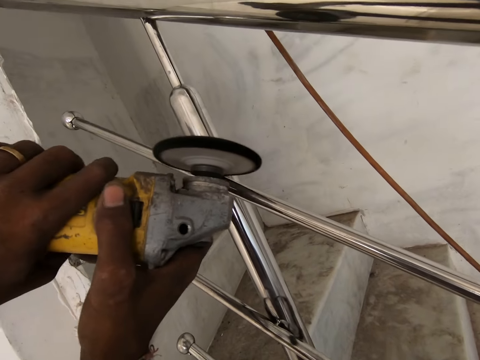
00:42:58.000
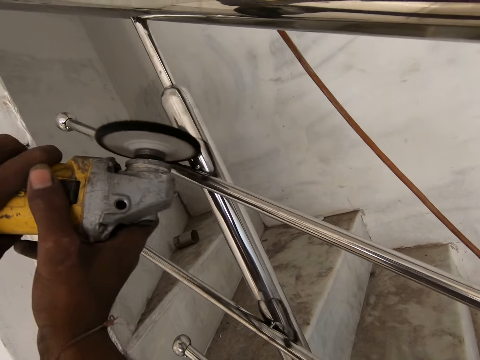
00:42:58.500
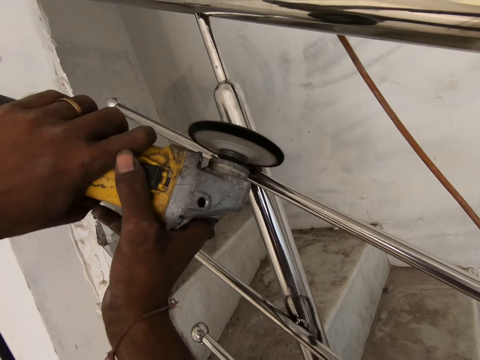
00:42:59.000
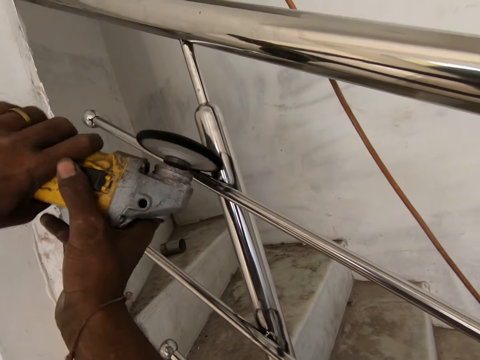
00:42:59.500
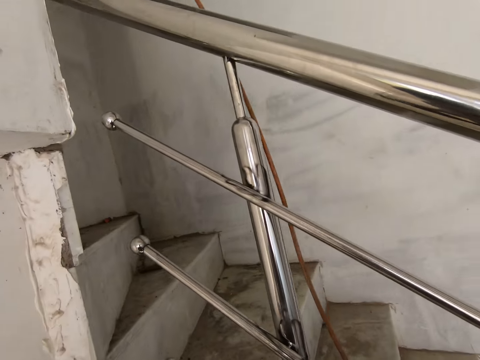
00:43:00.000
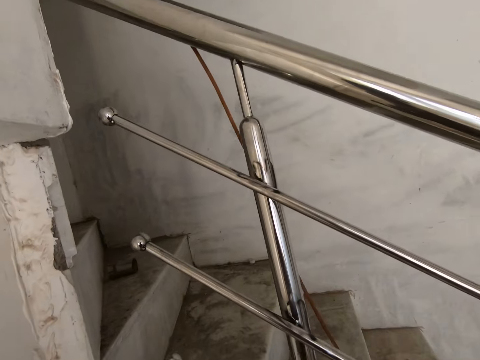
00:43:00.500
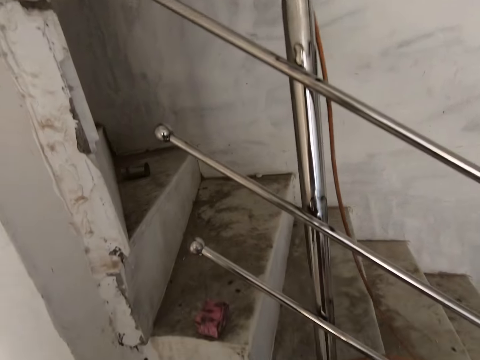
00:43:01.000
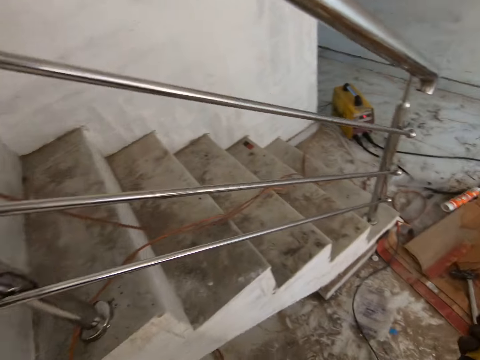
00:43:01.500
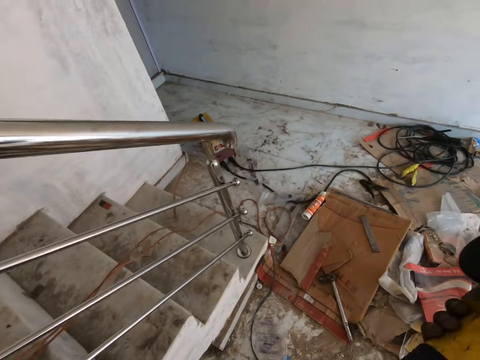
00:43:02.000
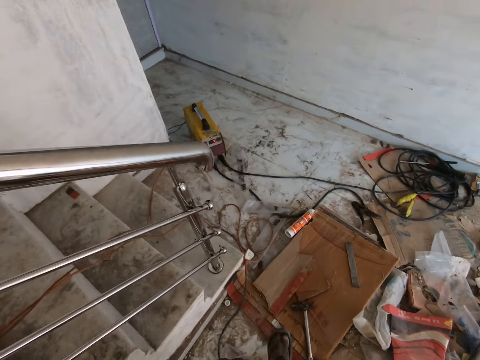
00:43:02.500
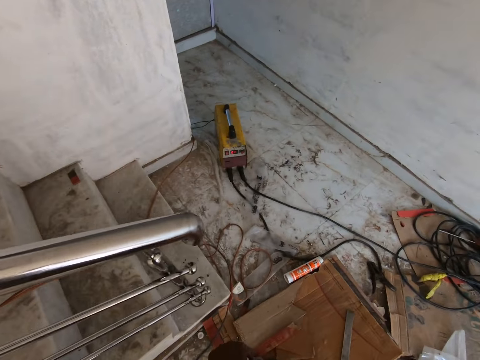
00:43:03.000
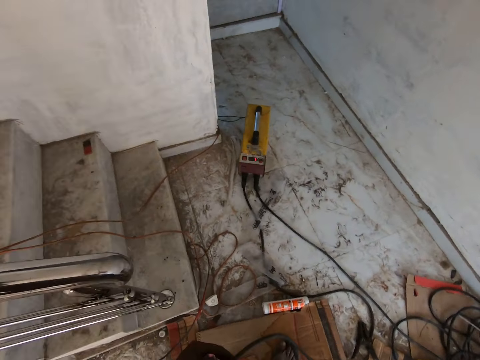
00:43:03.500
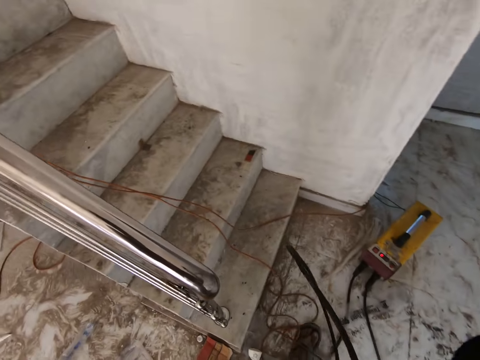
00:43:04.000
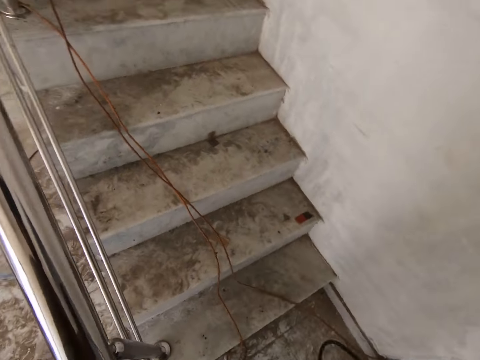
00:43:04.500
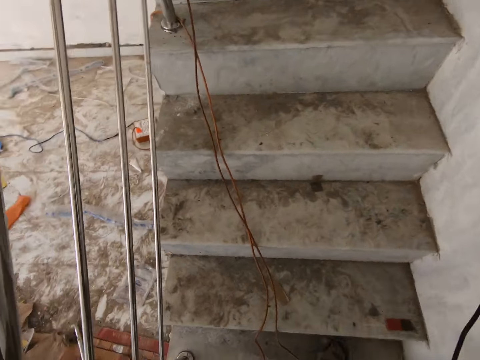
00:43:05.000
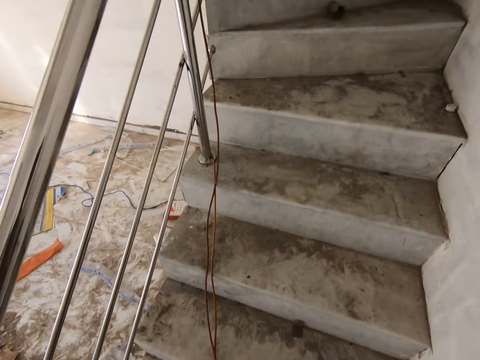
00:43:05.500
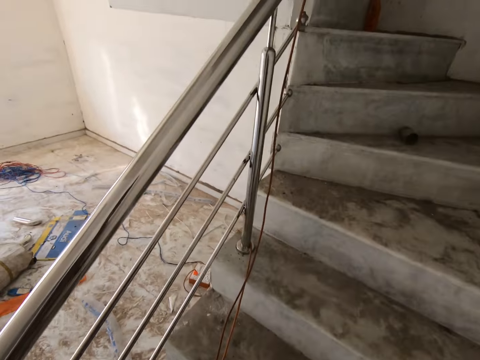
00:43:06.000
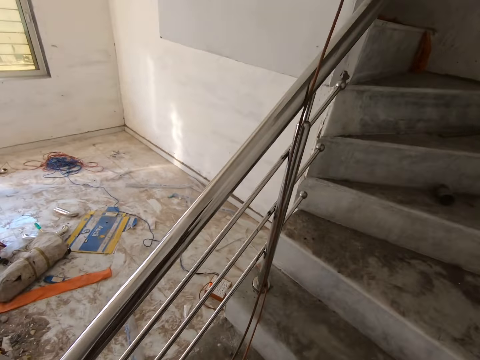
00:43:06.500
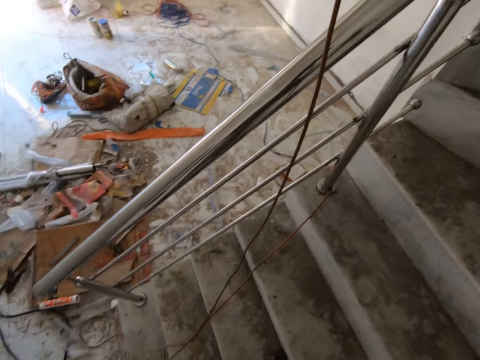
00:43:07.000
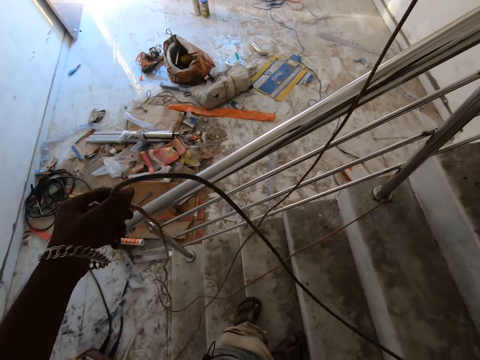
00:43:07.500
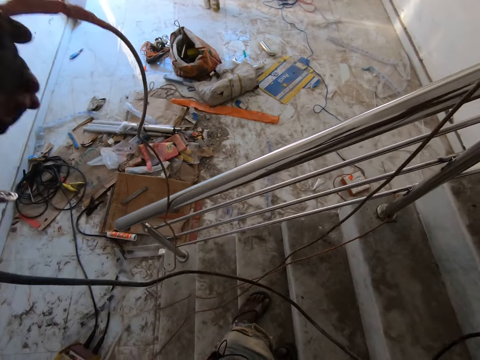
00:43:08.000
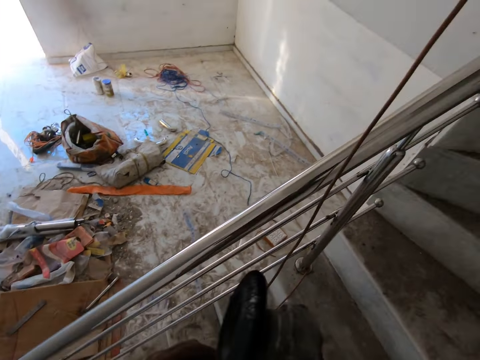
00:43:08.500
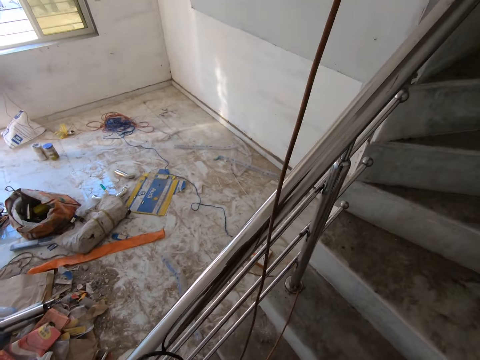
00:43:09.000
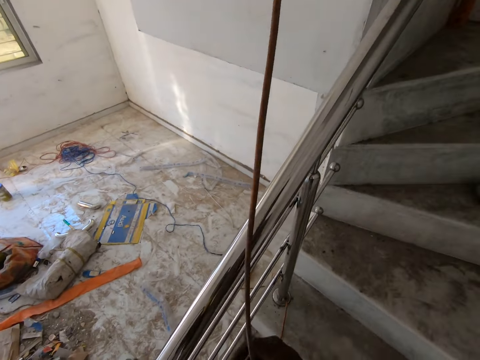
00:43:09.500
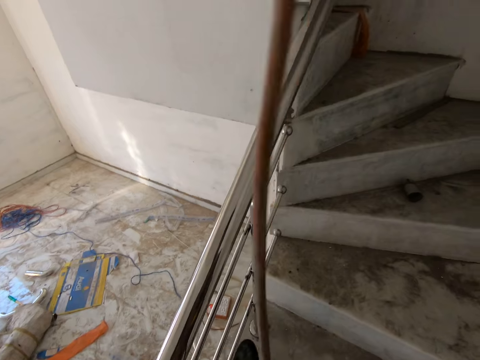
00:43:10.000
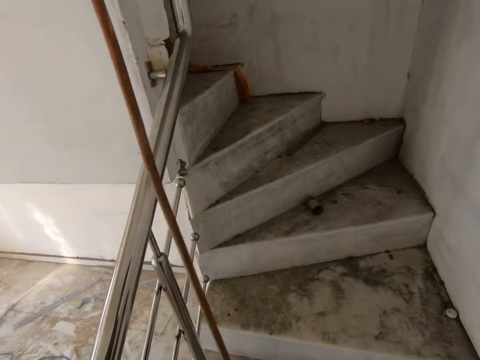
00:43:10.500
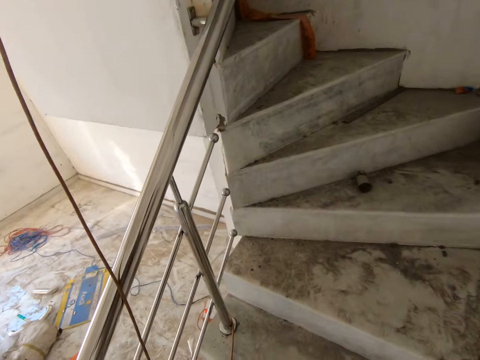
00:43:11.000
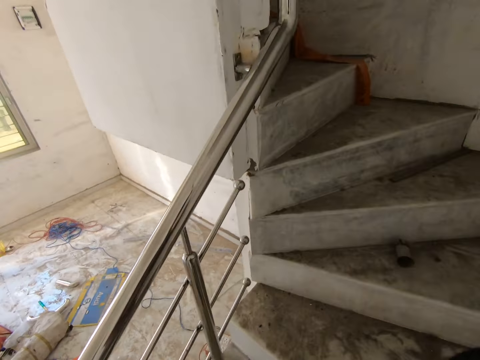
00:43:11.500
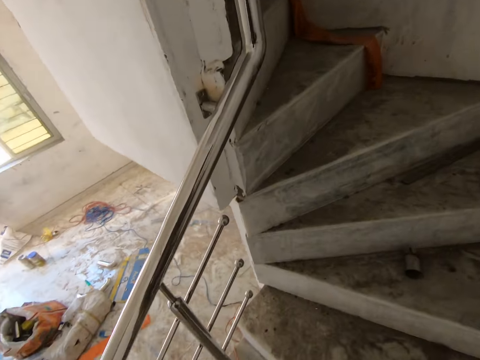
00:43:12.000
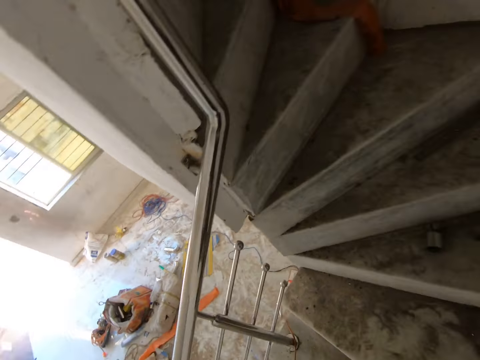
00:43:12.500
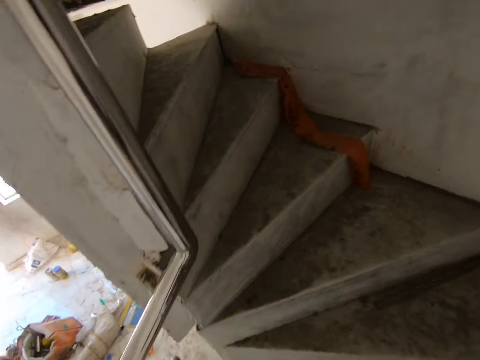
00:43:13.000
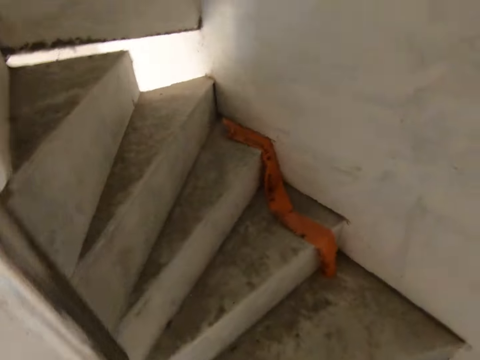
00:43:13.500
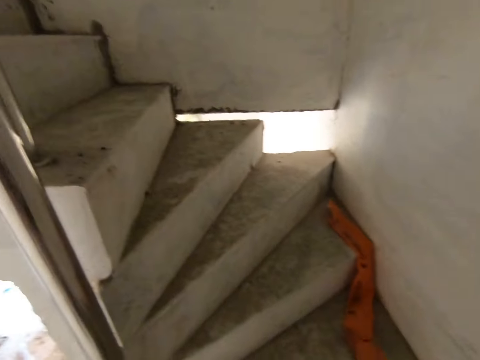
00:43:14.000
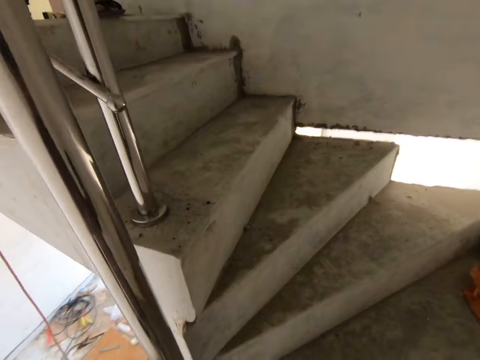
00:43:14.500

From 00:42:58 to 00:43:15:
The camera wearer lowers the rotary tool in his hands. He picks the bar rouge from the stairs with his left hand. He climbs up the stairs. He wraps the rotary tool cord around his hands. He pulls a cable wire. He climbs up the stairs.

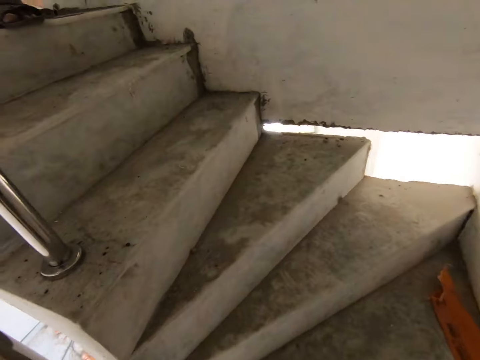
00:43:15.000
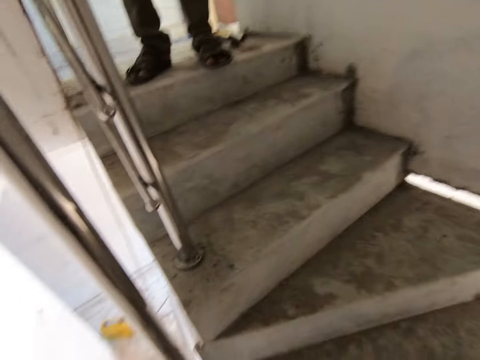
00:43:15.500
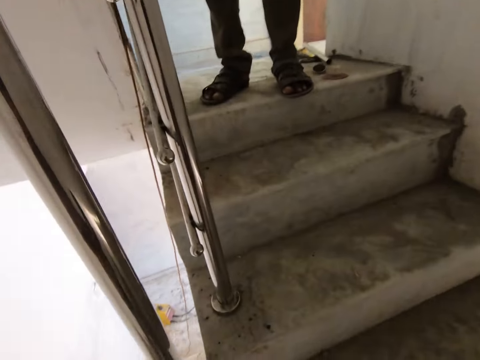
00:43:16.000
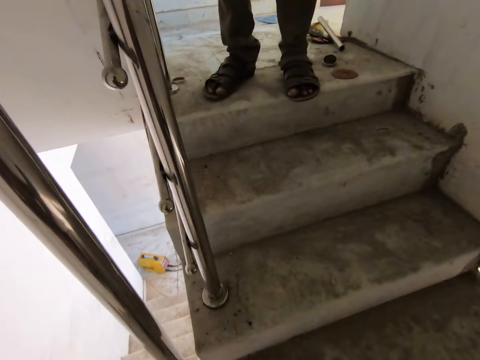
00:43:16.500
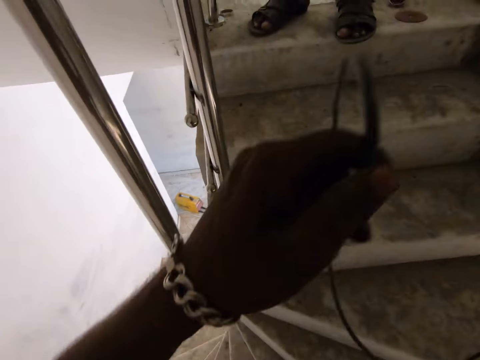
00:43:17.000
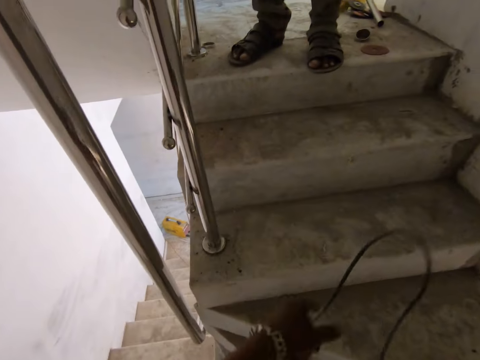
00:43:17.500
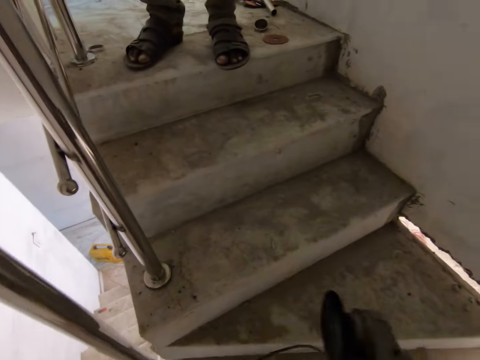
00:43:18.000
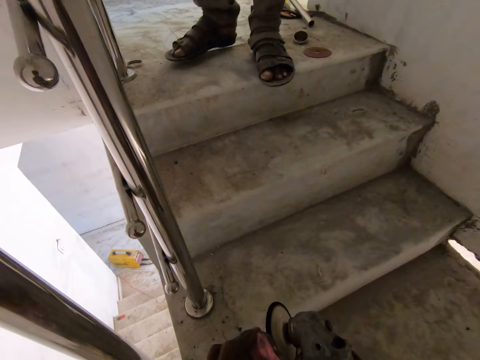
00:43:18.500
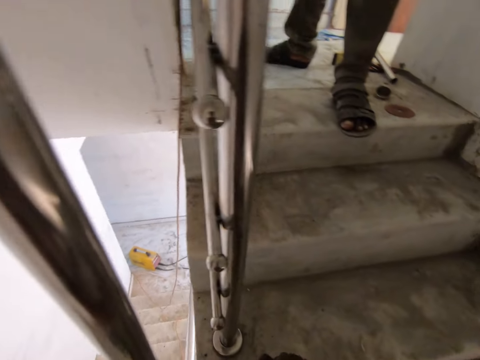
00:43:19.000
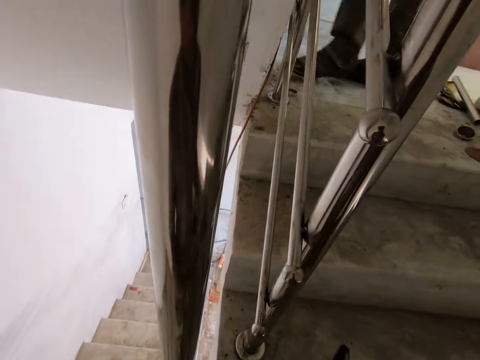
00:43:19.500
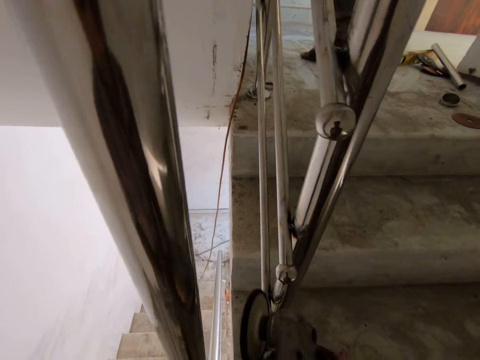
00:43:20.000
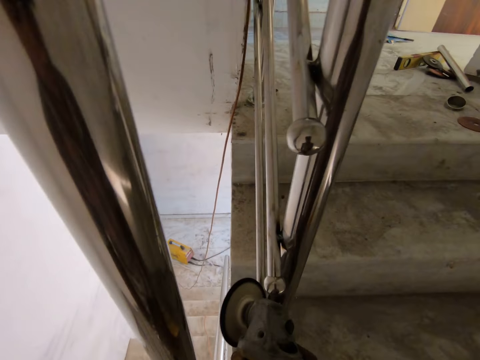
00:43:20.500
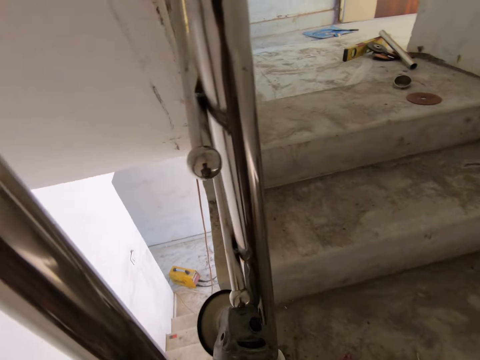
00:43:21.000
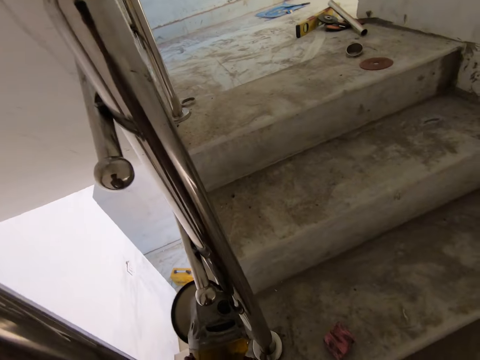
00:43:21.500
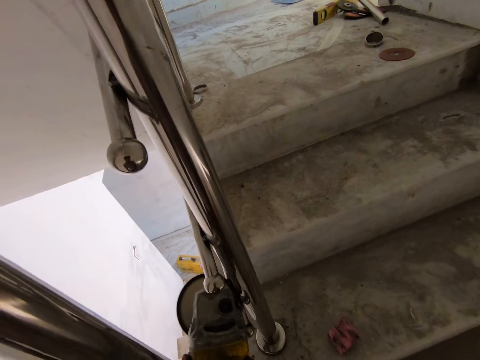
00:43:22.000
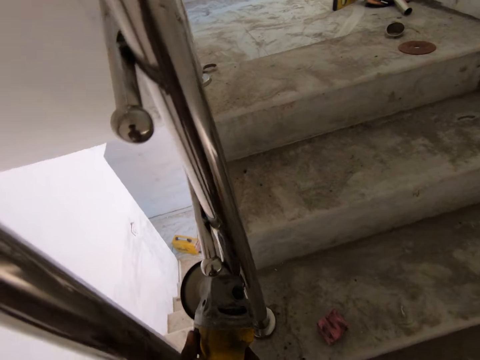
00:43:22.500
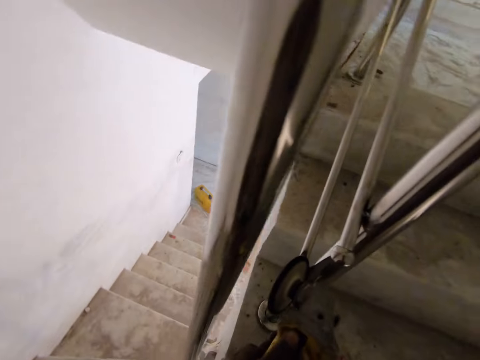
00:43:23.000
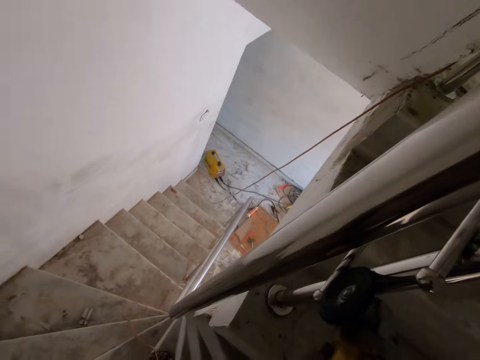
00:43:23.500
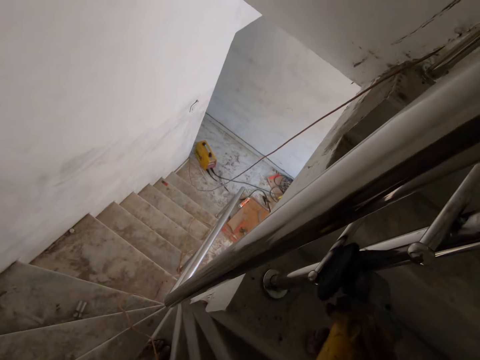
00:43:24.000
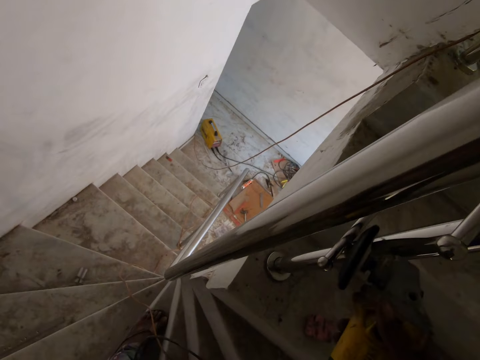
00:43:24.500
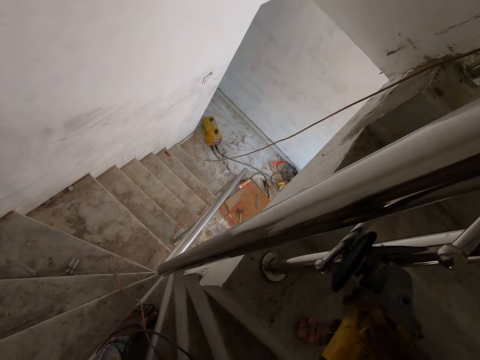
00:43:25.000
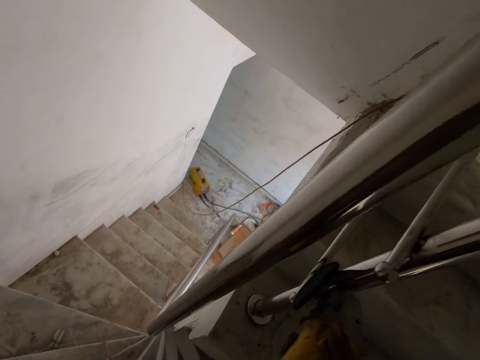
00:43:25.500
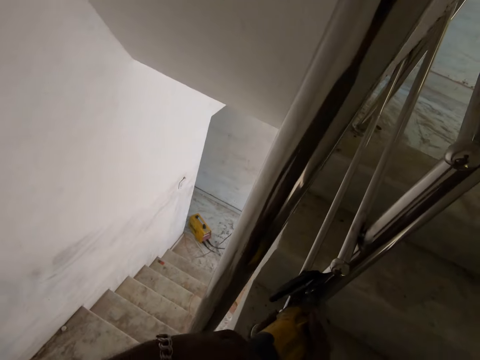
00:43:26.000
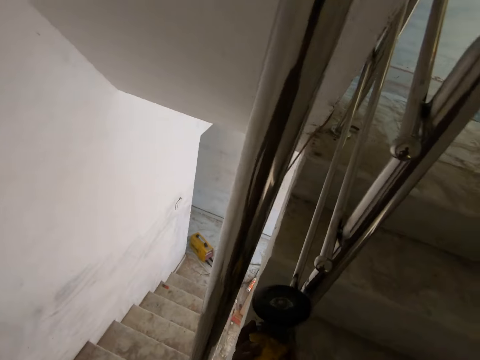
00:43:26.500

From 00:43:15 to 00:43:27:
The camera wearer lifts the rotary tool cord with his left hand. He lowers the rotary tool cord with his left hand. He polishes the rotary tool with the bar rouge. He smoothens a rail with the rotary tool in his hands. He drops the bar rouge on the stairs with his right hand.
